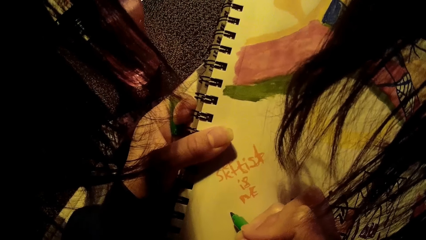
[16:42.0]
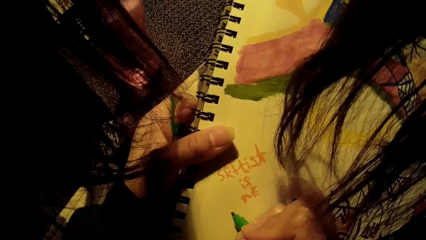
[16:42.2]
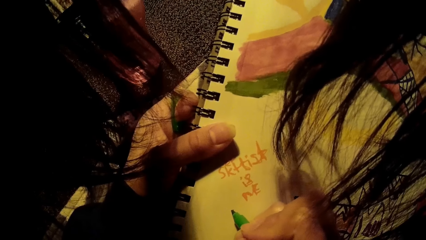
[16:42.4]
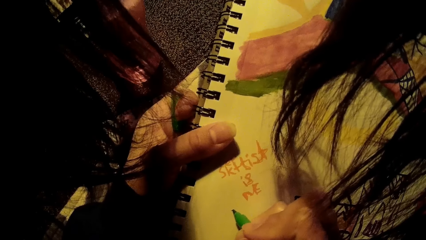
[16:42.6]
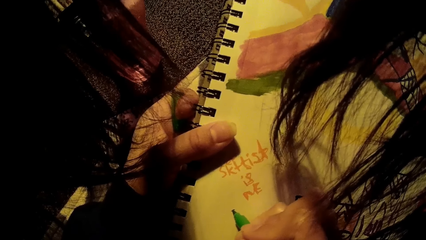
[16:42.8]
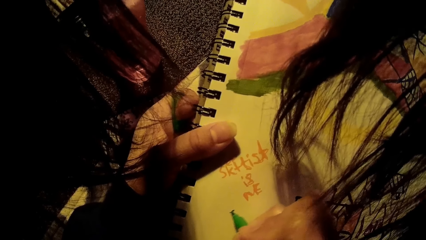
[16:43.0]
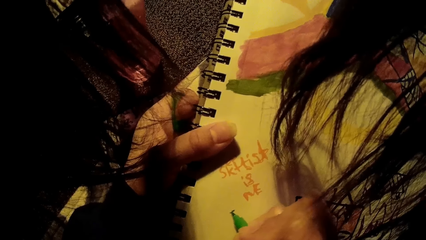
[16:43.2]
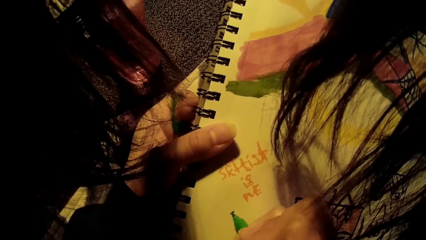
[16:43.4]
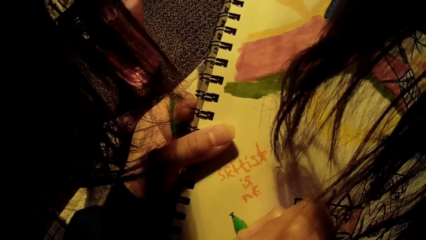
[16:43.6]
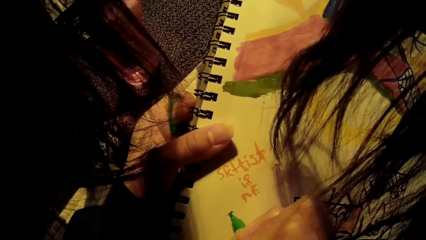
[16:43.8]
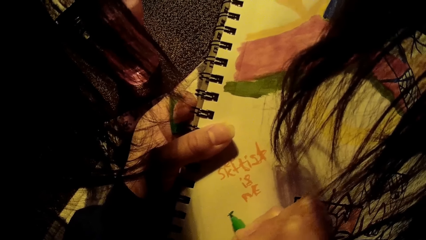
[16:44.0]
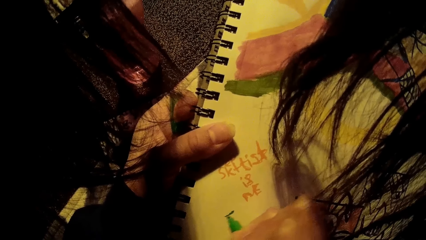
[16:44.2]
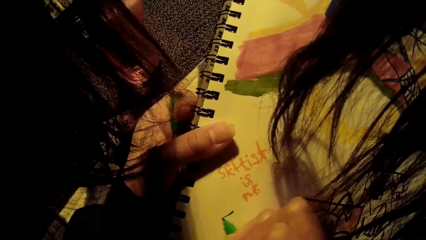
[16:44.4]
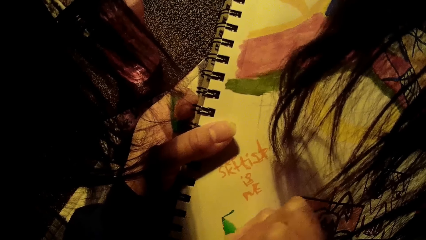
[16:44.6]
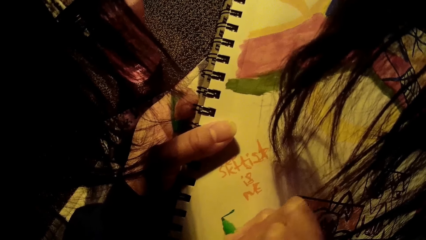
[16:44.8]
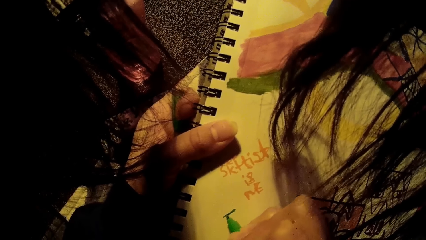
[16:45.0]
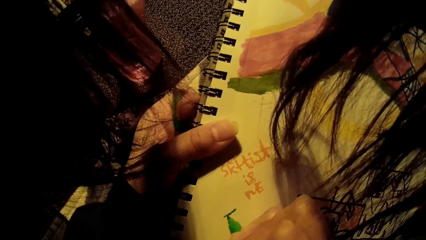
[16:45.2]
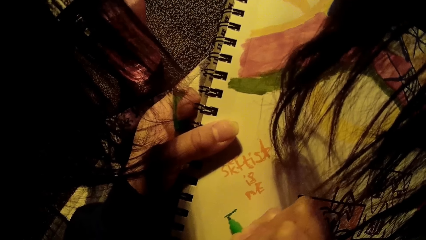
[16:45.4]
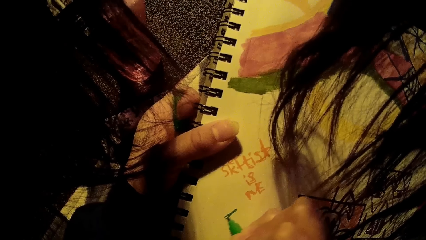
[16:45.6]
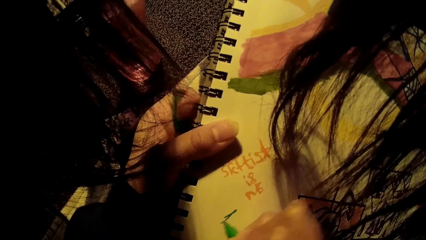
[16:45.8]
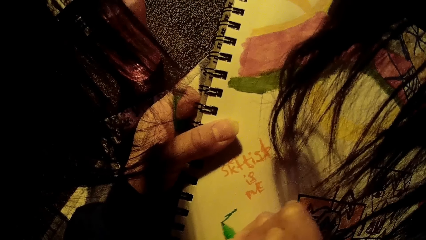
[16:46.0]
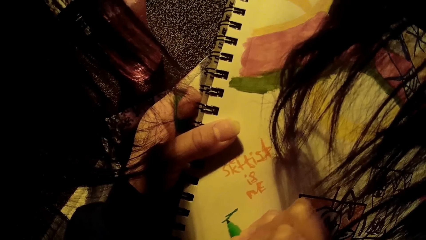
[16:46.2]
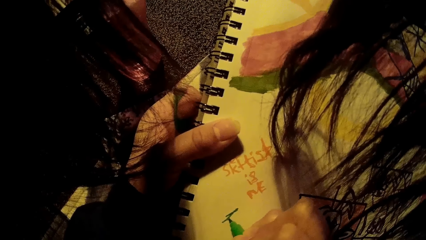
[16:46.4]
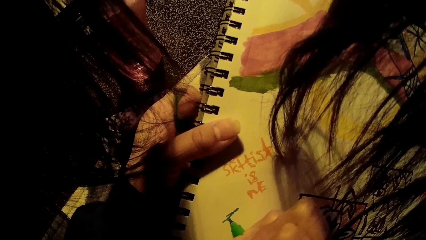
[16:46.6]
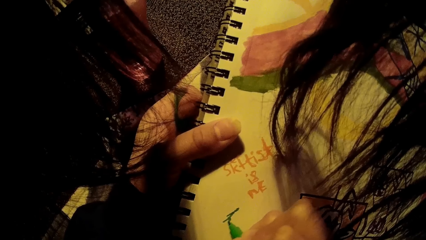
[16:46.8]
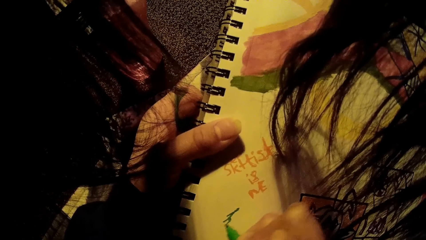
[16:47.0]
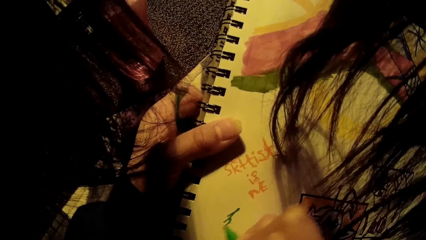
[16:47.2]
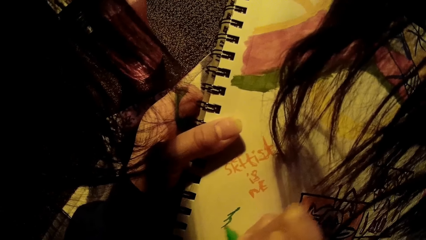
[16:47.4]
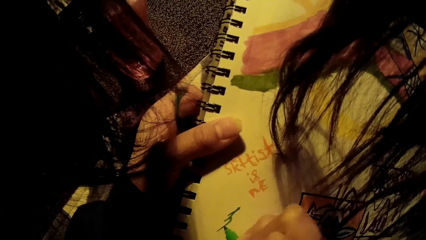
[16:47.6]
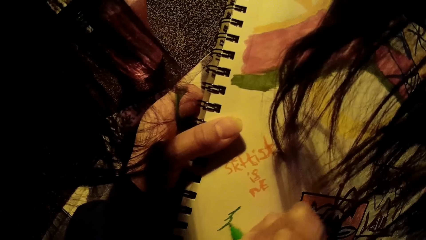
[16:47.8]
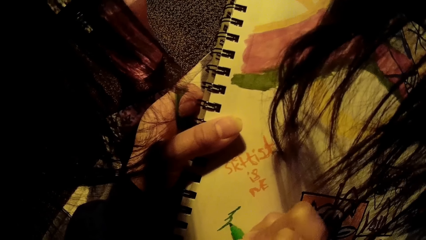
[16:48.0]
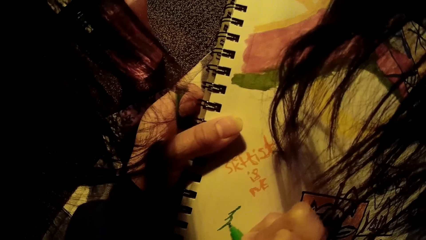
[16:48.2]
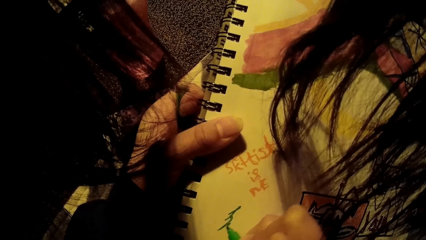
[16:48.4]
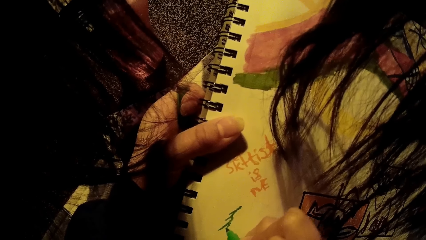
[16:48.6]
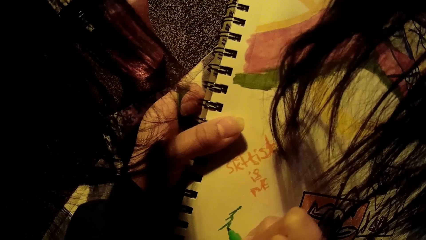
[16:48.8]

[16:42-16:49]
The camera wearer draws on the drawing book with a green painting marker in her right hand.

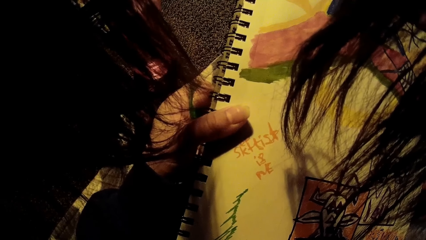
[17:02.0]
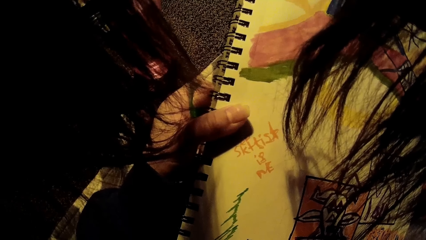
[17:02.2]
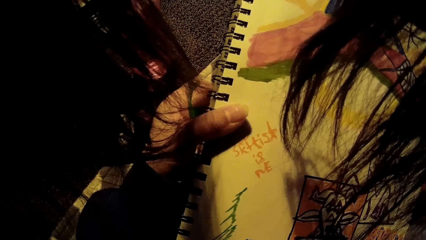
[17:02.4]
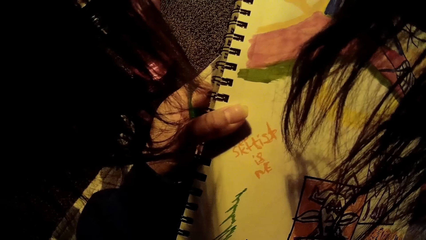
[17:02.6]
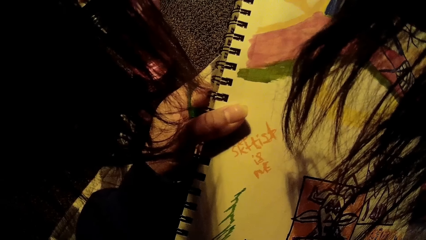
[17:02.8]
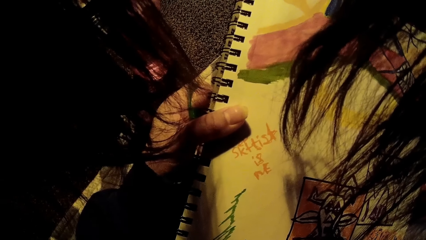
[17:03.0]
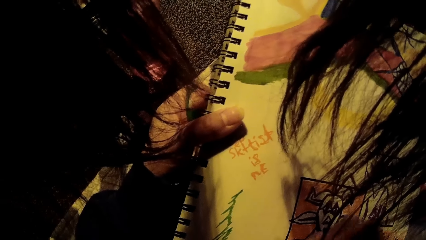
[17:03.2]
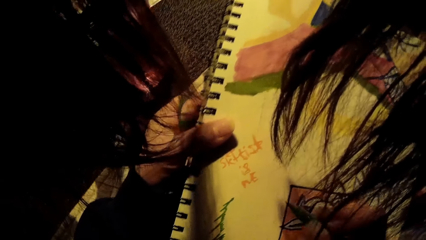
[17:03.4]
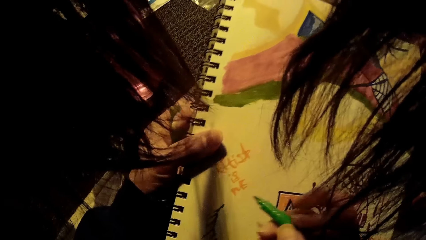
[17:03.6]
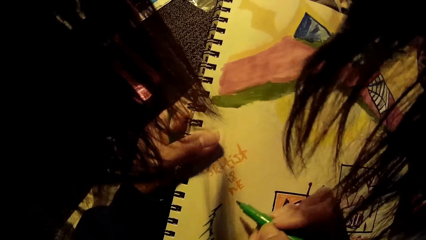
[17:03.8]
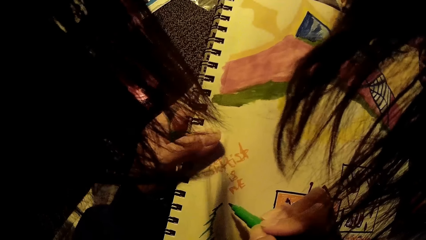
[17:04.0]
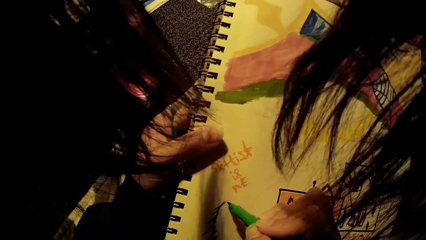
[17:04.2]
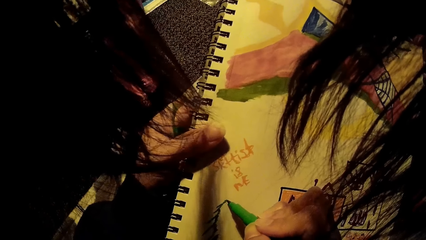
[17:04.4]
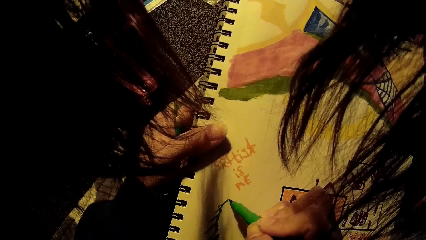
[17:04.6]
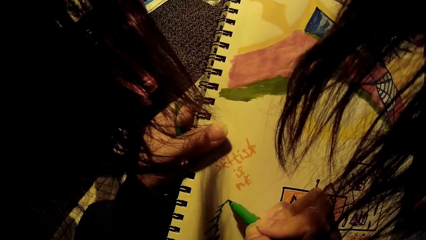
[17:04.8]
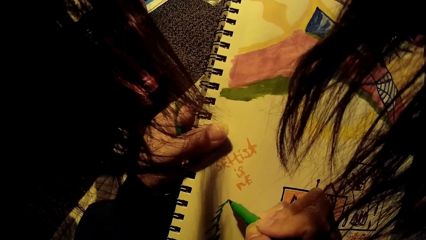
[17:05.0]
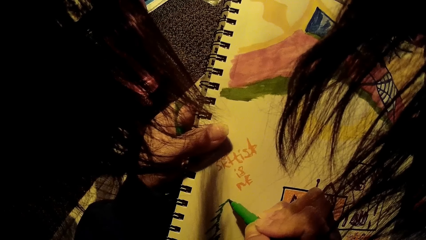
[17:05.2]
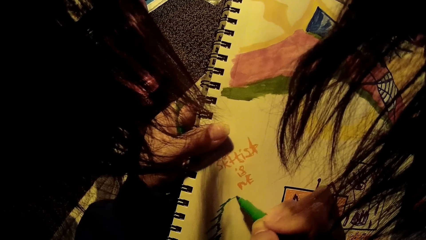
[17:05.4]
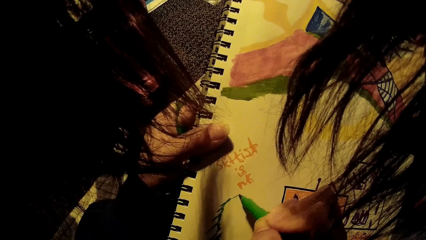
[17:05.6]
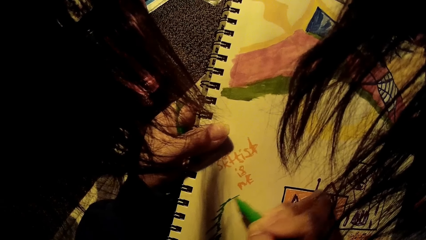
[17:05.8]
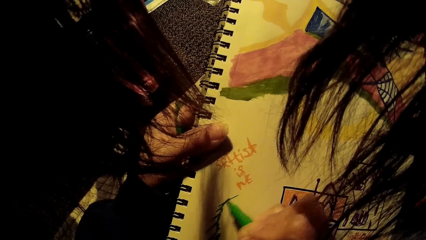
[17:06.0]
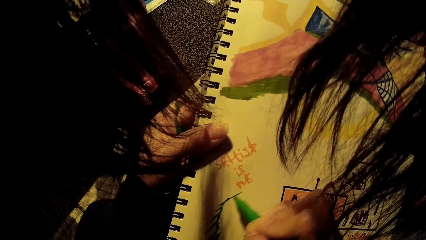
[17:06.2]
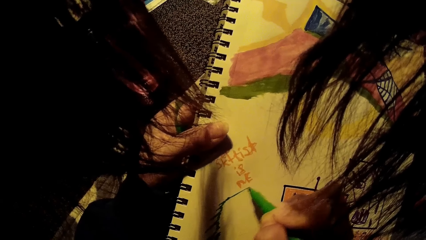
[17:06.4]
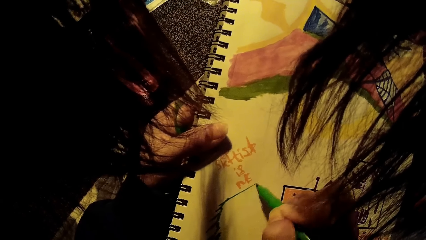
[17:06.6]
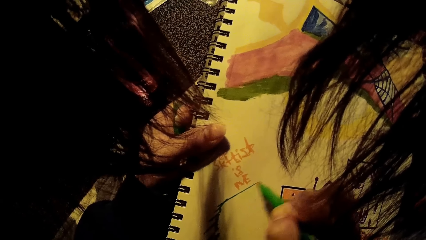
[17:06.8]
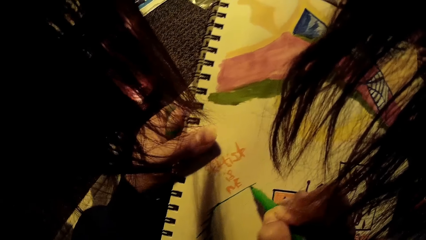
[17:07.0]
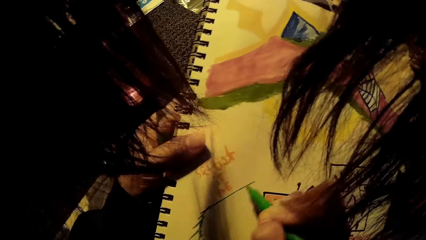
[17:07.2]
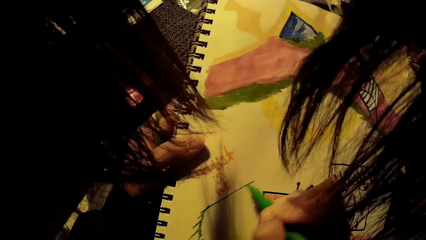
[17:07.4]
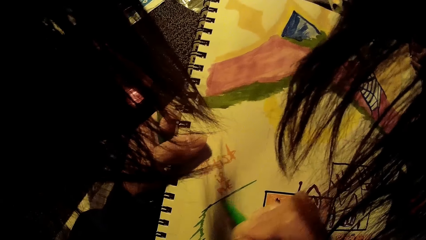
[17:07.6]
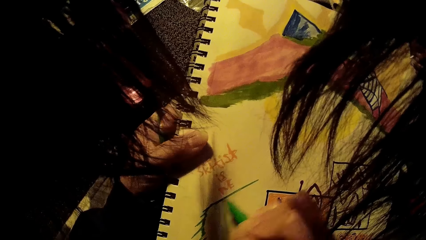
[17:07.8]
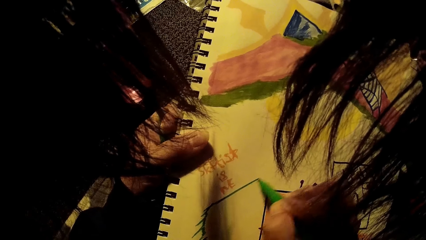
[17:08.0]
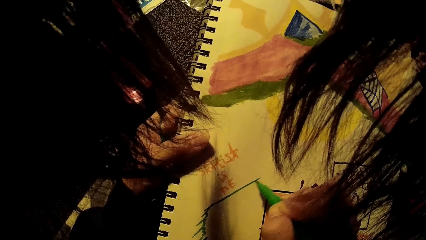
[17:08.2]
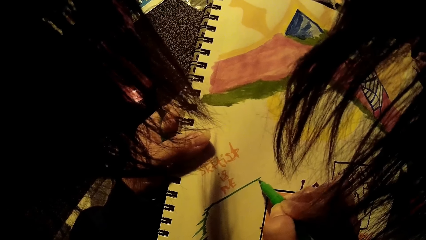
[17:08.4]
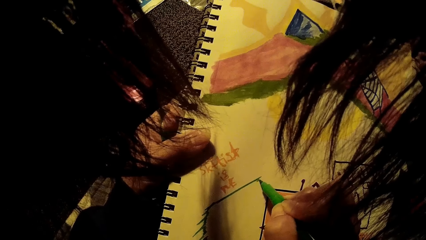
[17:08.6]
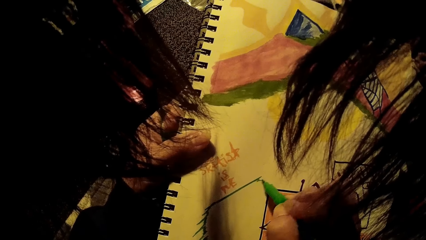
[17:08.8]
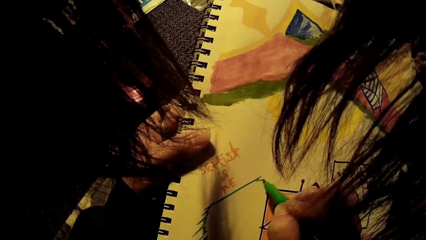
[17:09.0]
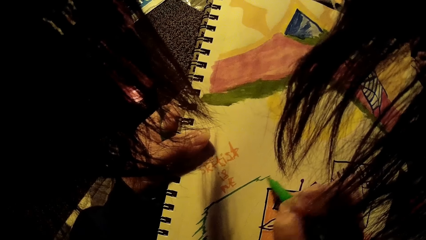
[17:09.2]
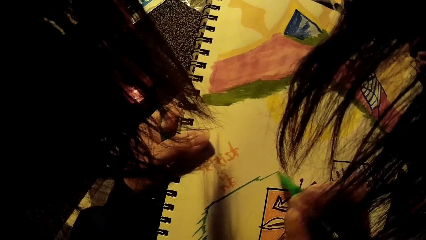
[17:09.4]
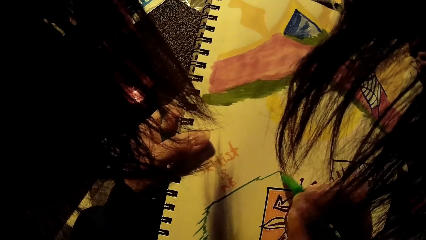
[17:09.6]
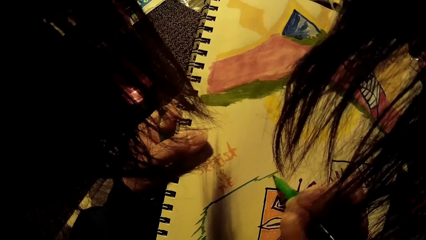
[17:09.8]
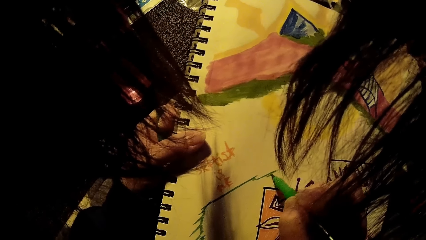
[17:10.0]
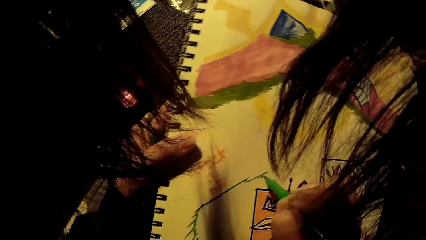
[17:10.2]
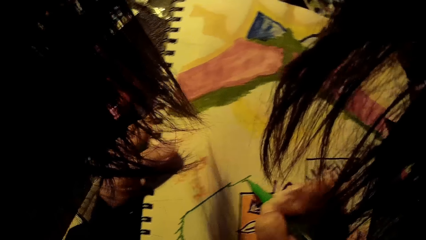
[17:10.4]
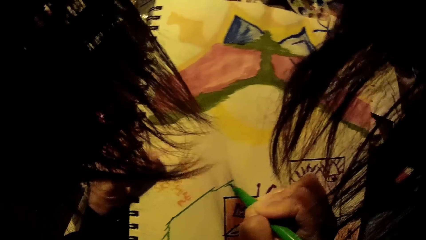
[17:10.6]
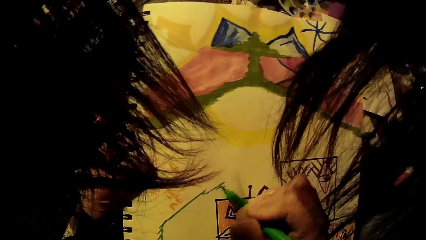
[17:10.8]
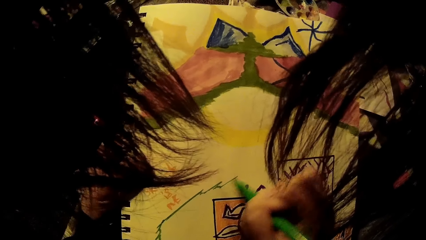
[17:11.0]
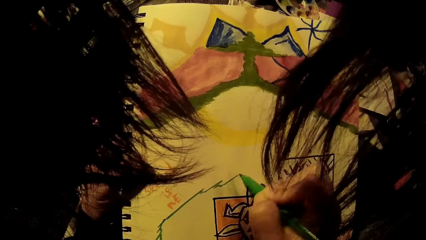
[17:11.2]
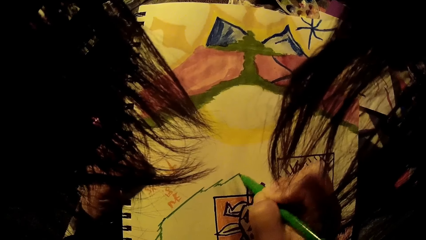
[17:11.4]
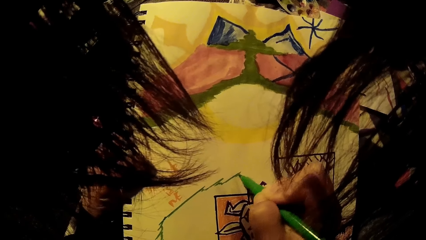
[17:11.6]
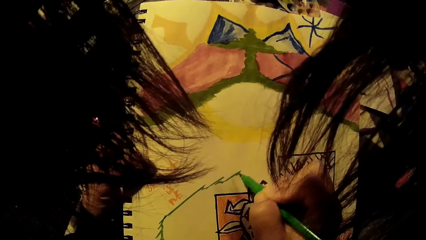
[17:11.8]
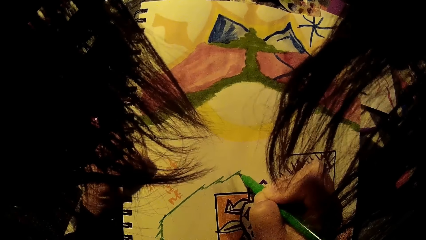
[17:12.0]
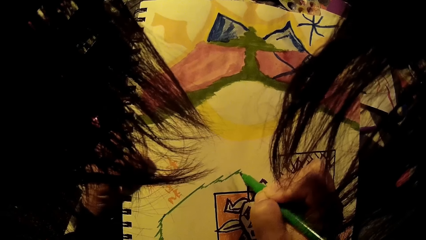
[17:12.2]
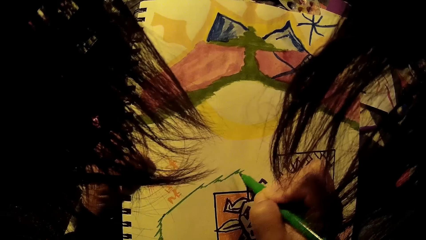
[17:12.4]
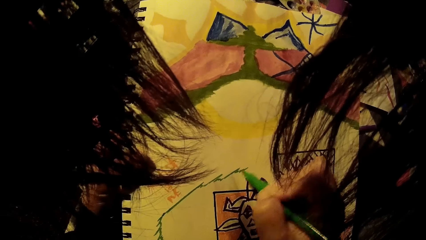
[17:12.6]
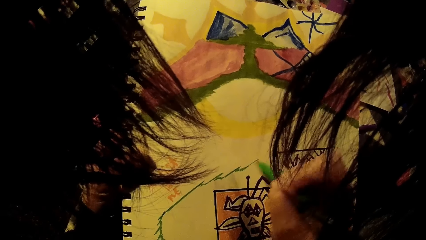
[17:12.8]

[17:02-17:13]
The camera wearer straightens a hand. She draws on the drawing book with the green painting marker in her right hand.
